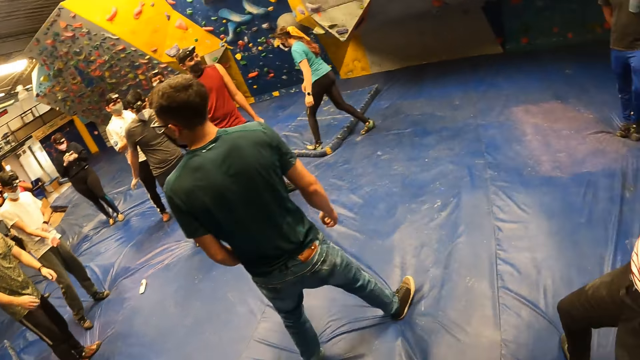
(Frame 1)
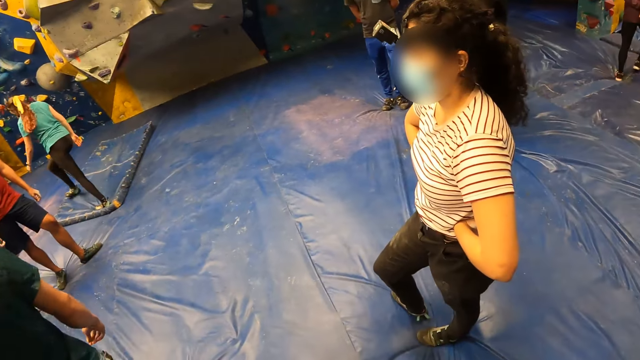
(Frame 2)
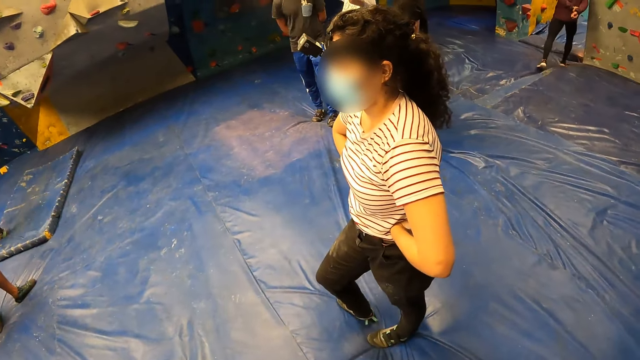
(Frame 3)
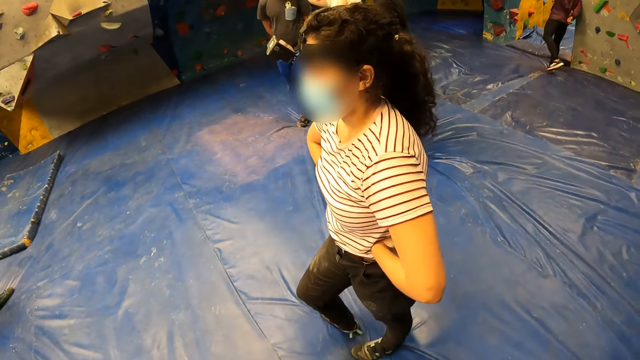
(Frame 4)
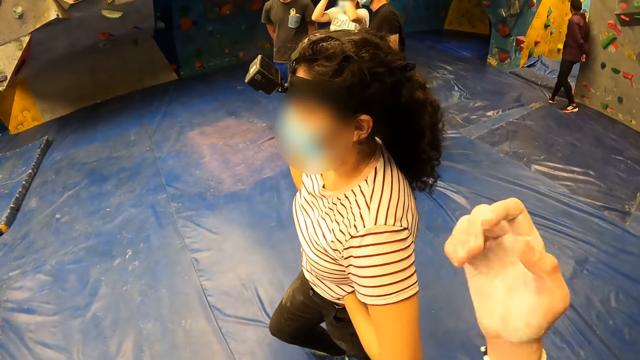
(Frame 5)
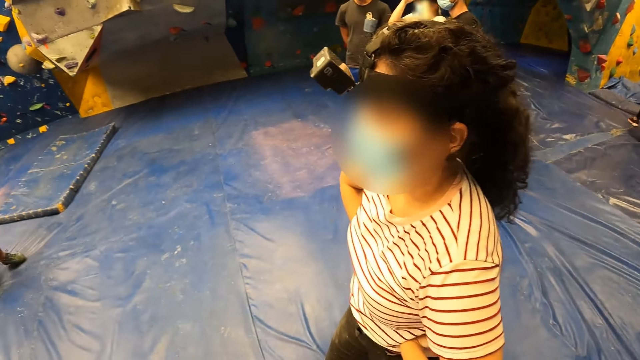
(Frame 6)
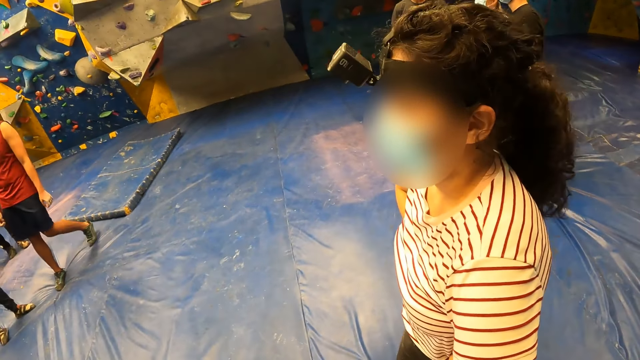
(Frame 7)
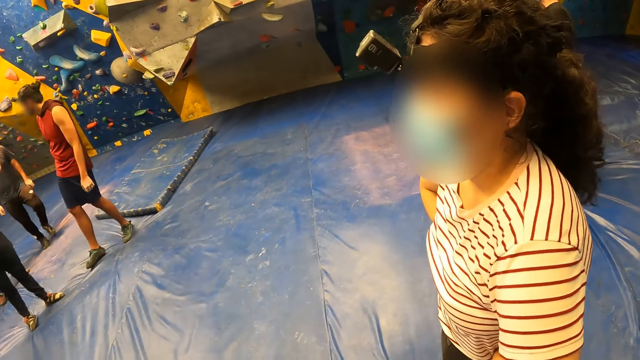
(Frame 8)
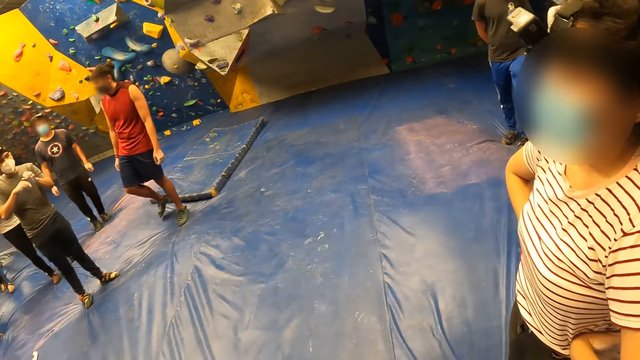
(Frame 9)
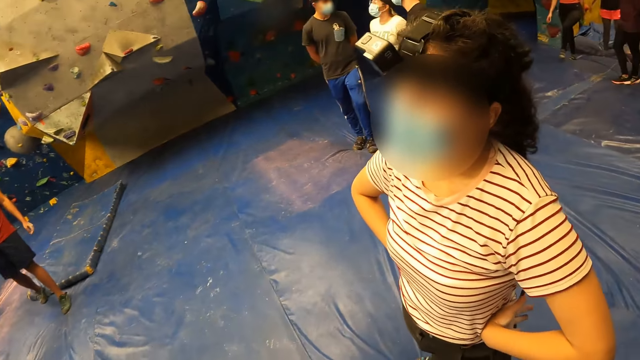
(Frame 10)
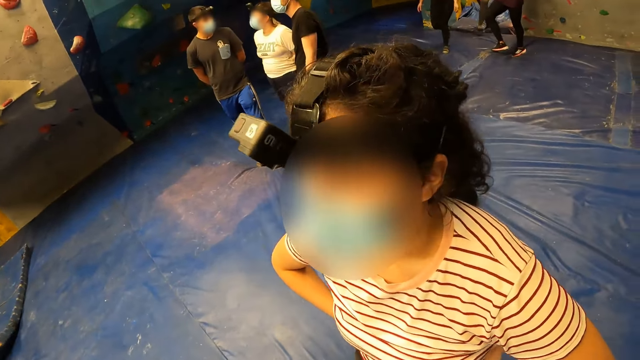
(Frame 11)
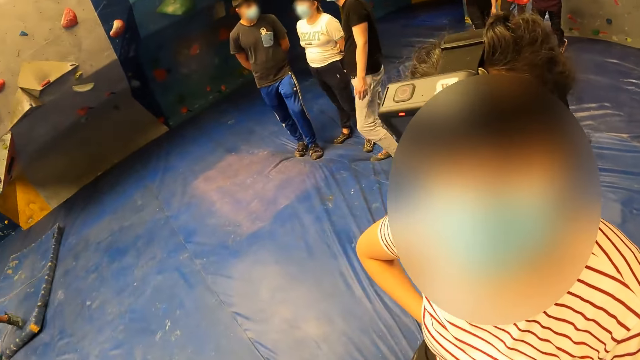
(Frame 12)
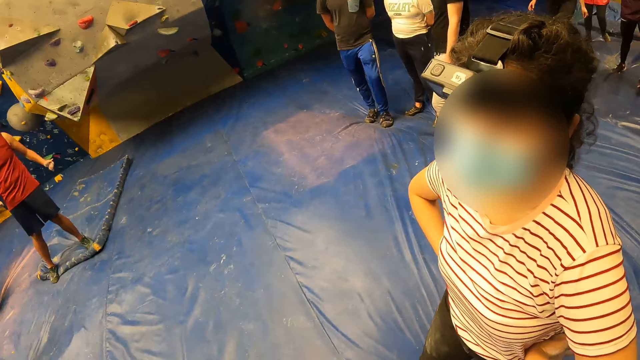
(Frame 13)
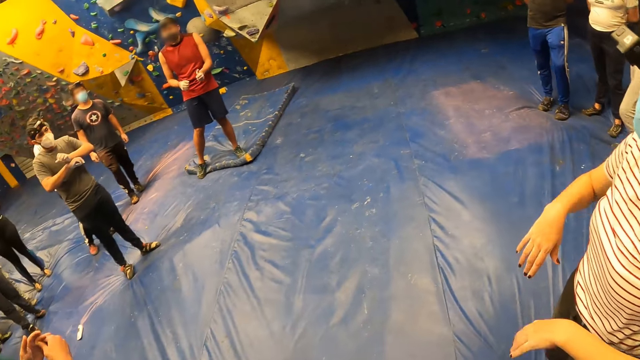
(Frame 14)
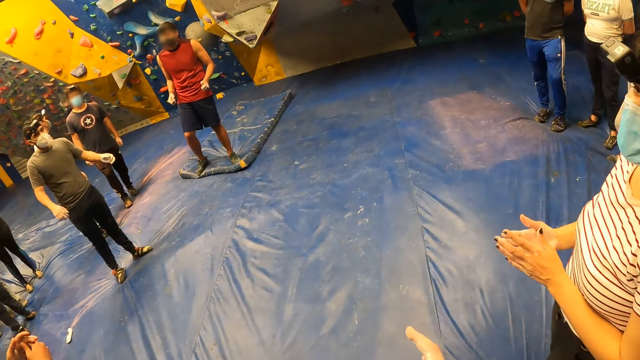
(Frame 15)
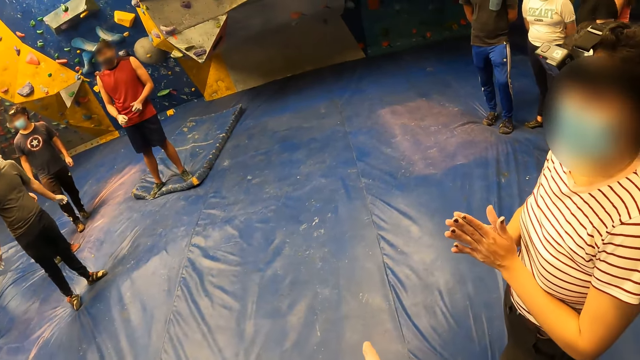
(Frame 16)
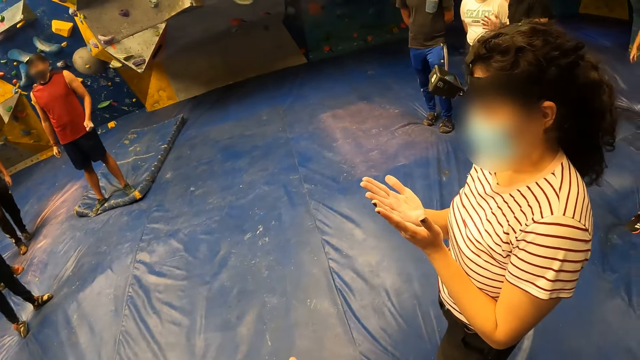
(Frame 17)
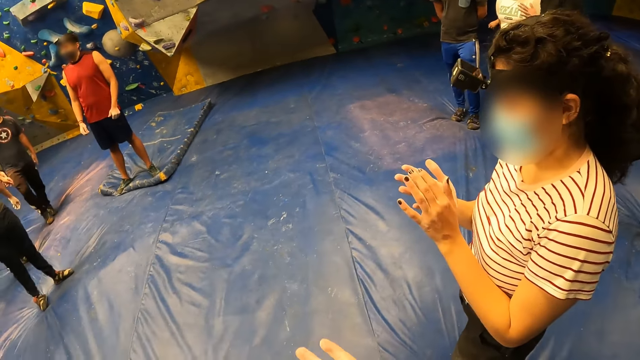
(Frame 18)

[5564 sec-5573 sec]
The camera wearer talks to a person.

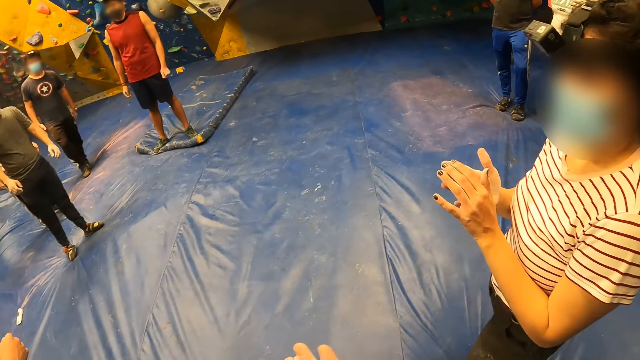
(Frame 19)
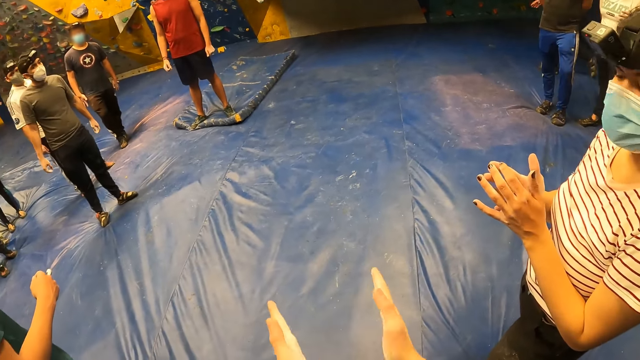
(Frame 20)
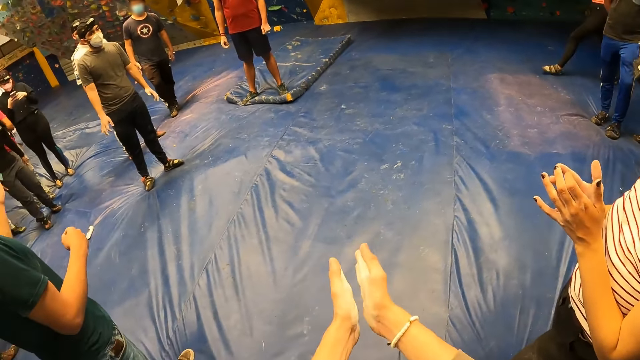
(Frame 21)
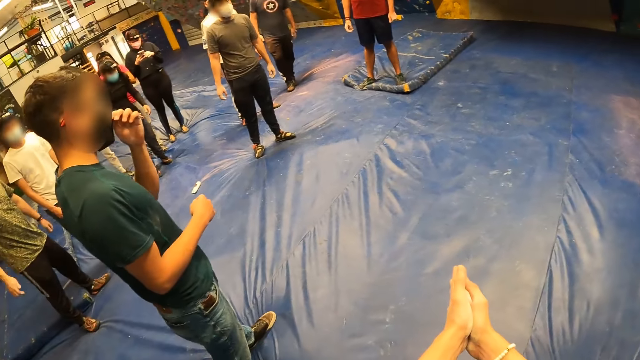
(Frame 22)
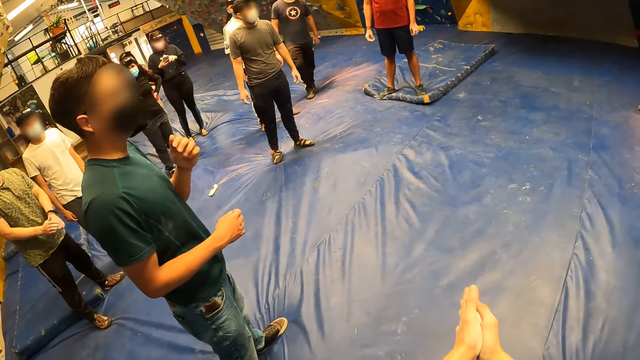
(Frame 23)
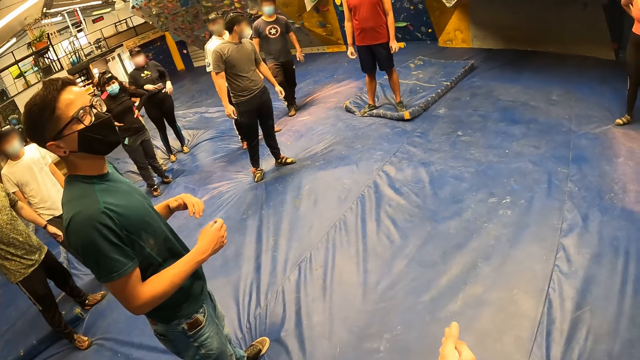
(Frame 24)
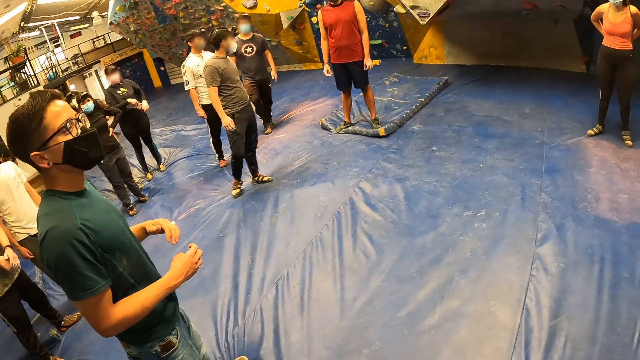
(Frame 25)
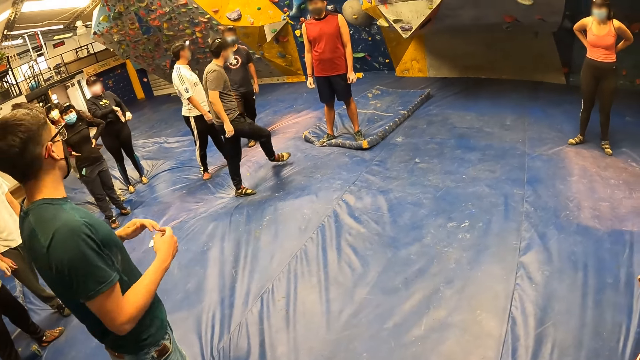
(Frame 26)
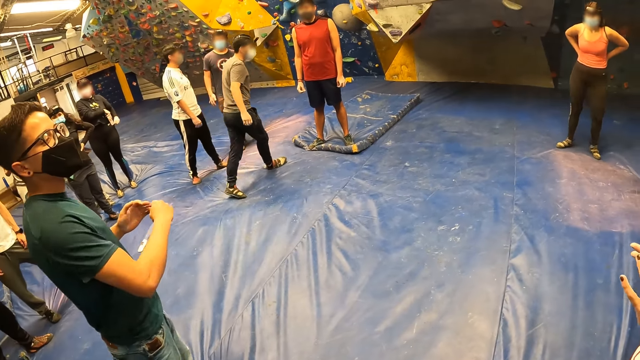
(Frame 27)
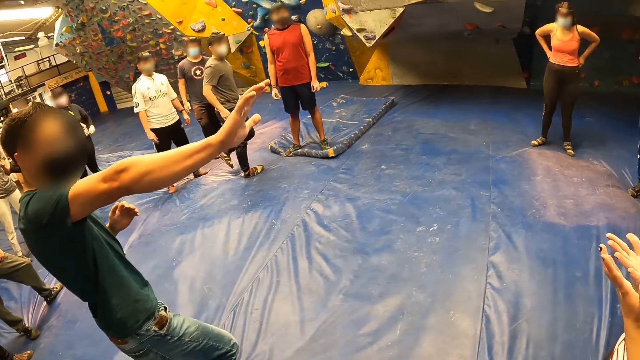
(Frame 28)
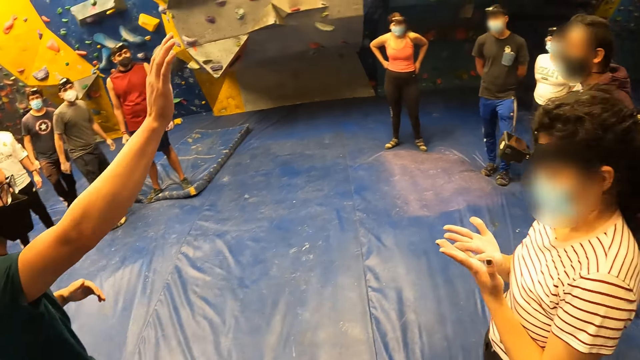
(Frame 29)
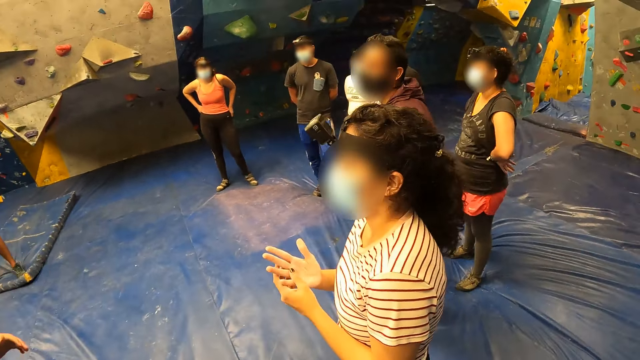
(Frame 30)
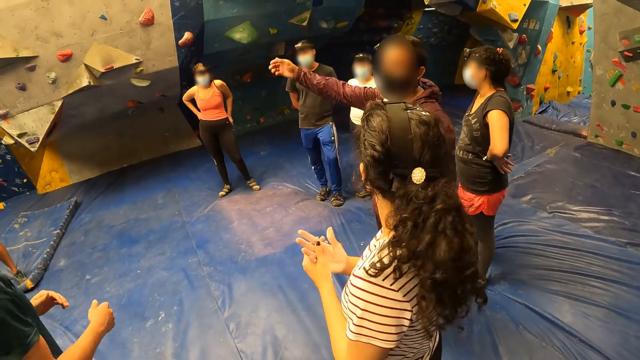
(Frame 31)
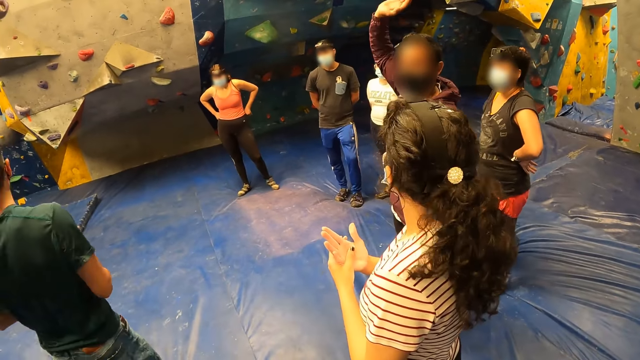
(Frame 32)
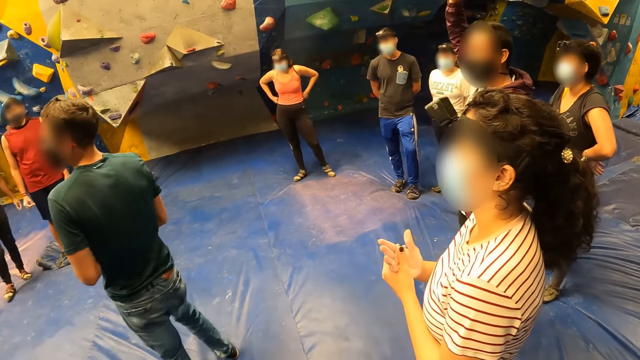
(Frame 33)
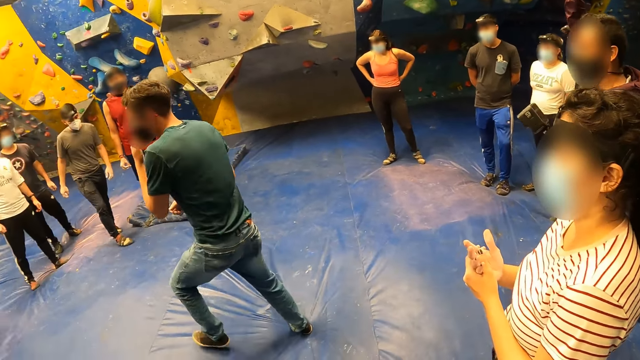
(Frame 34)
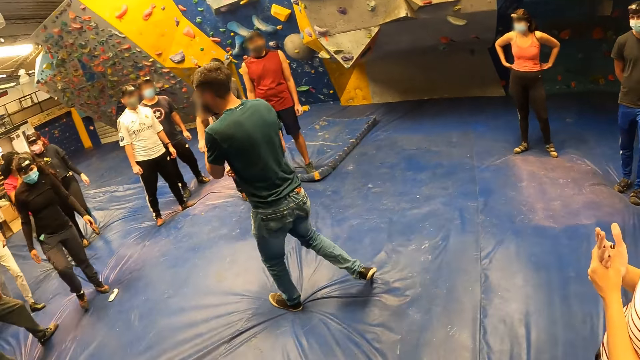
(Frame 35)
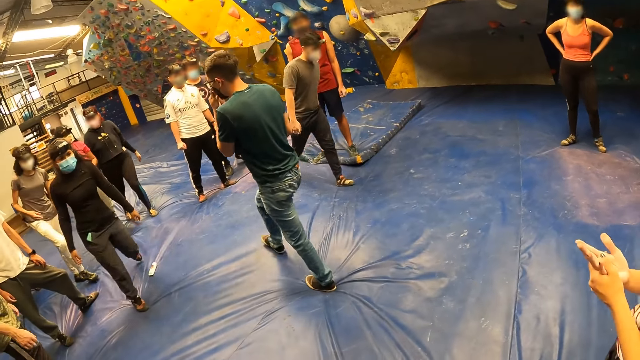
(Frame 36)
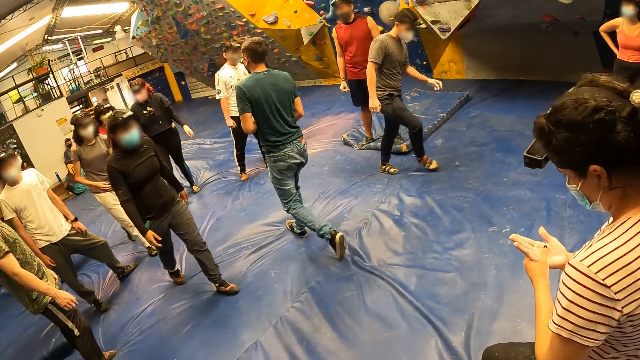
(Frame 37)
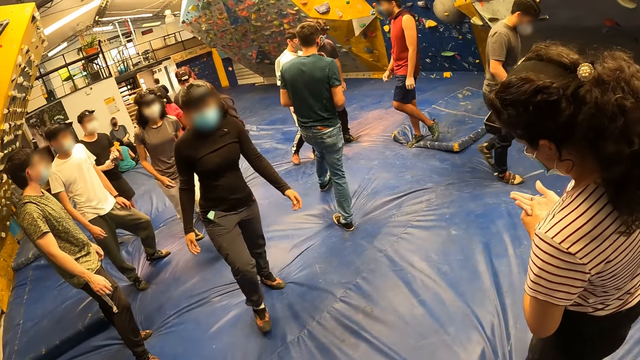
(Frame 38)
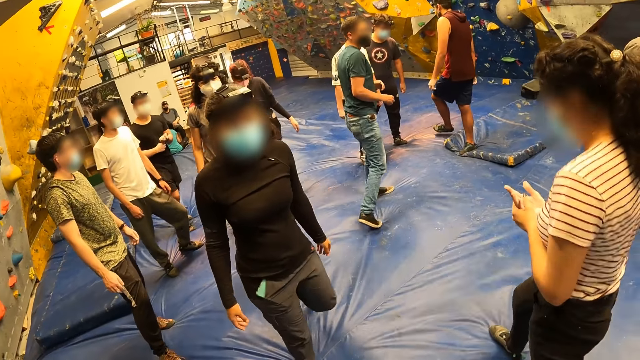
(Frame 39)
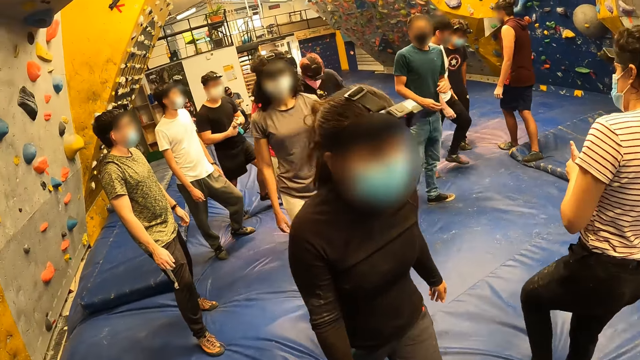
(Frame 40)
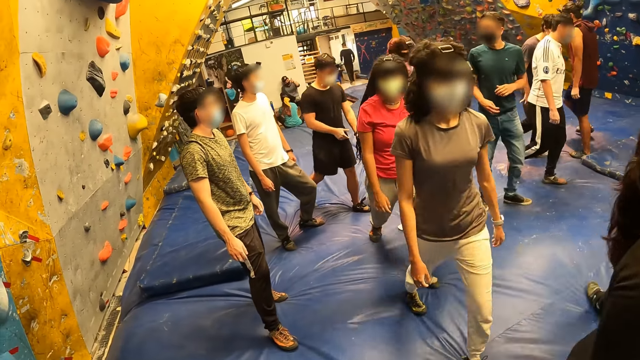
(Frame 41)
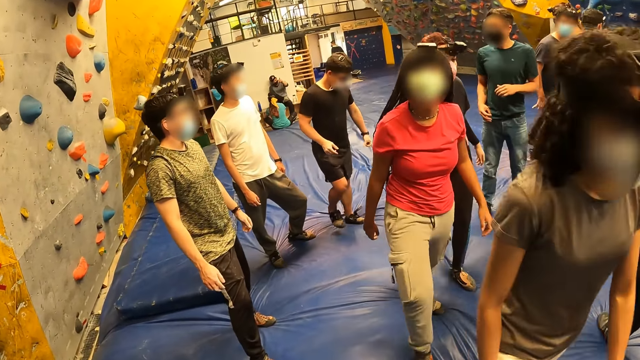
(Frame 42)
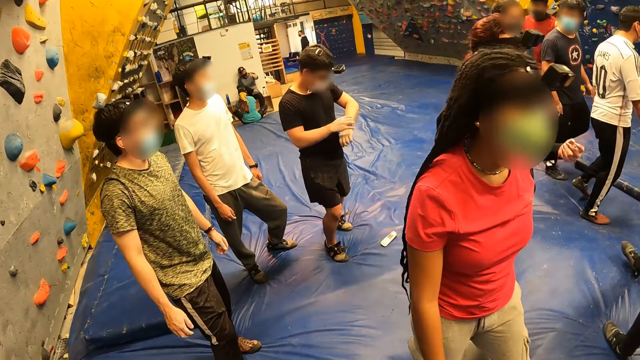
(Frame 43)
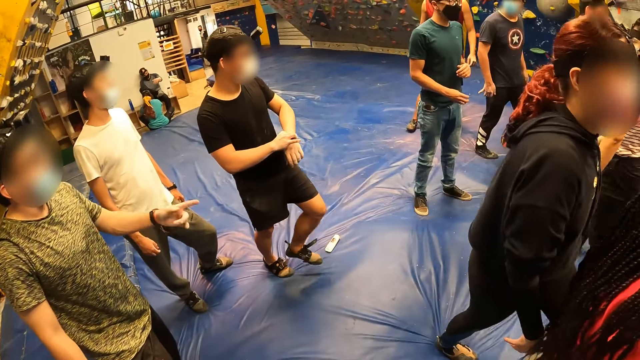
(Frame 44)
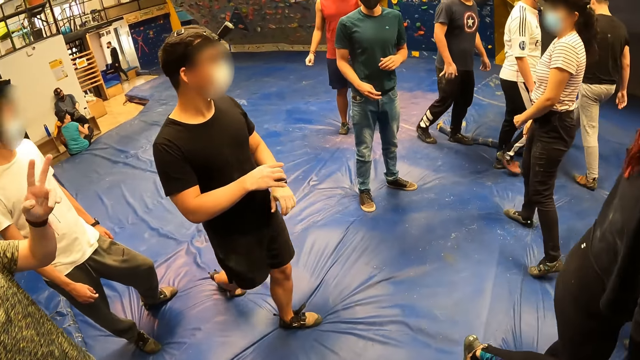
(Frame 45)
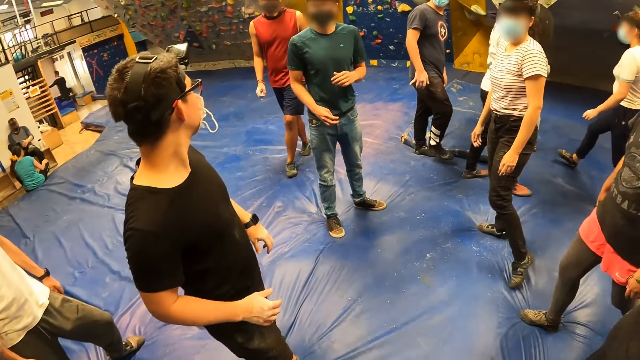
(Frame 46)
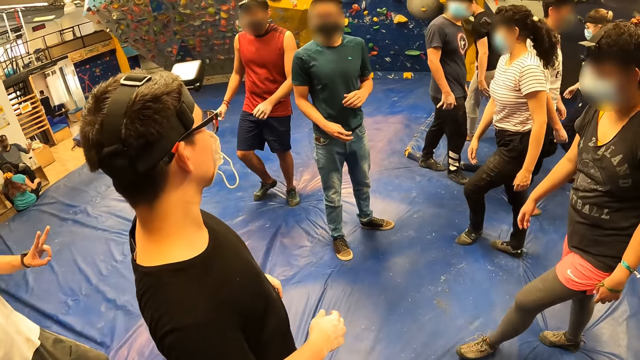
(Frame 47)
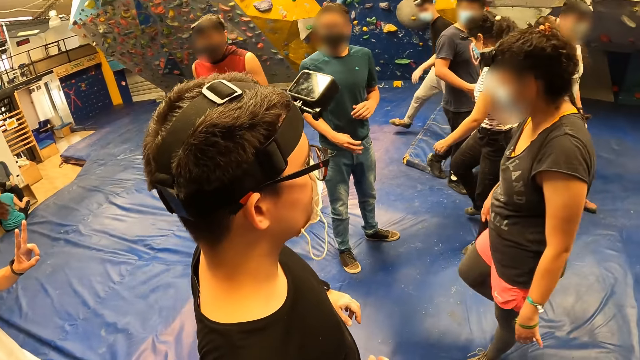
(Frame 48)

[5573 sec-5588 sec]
The camera wearer talks to a person. They look around. A woman walks past the camera wearer. Another woman walks past the camera wearer. Another woman walks past the camera wearer. Another woman walks past the camera wearer.
